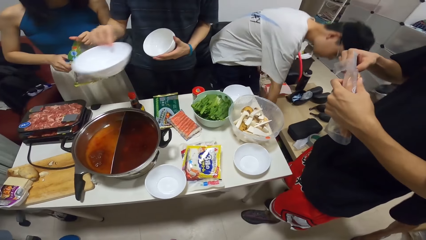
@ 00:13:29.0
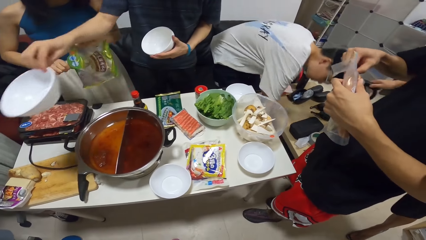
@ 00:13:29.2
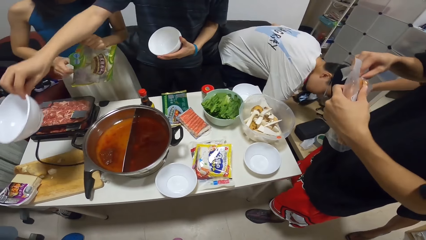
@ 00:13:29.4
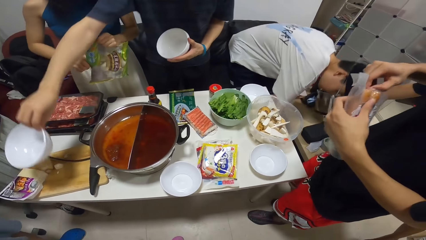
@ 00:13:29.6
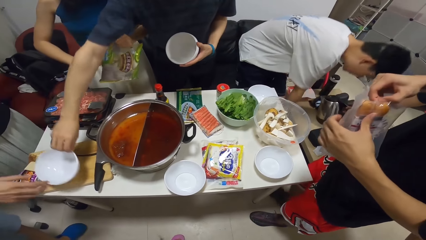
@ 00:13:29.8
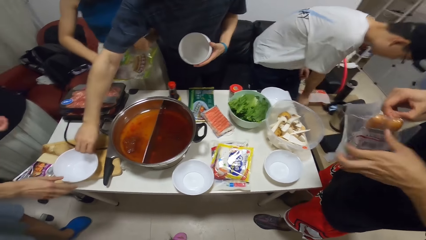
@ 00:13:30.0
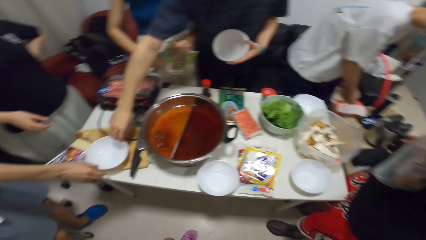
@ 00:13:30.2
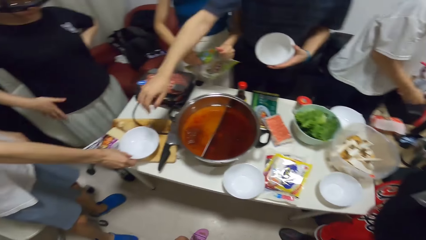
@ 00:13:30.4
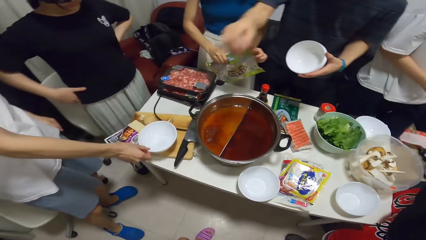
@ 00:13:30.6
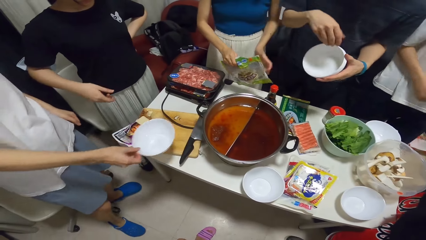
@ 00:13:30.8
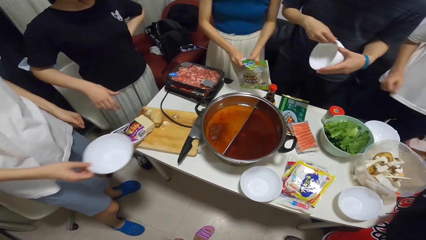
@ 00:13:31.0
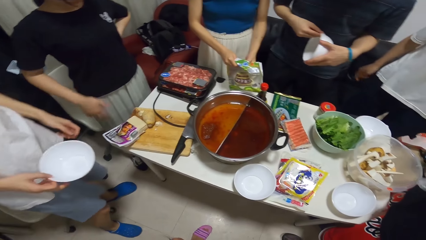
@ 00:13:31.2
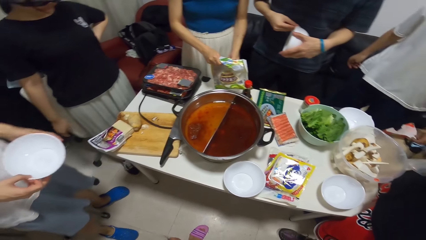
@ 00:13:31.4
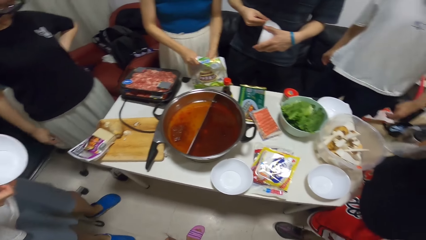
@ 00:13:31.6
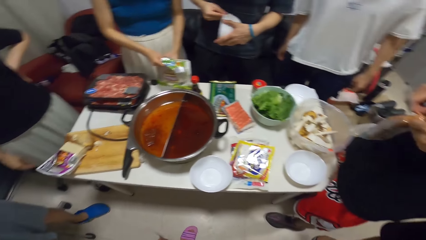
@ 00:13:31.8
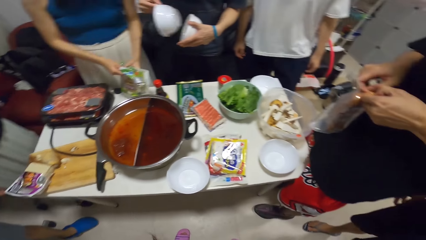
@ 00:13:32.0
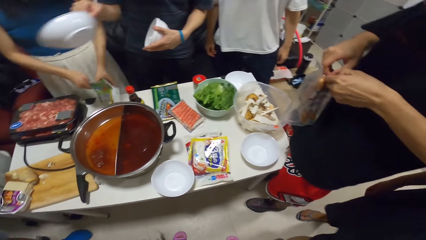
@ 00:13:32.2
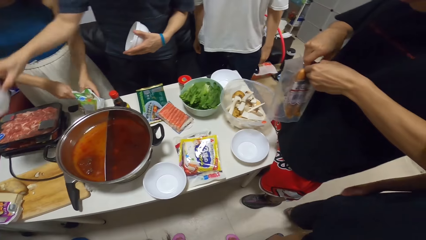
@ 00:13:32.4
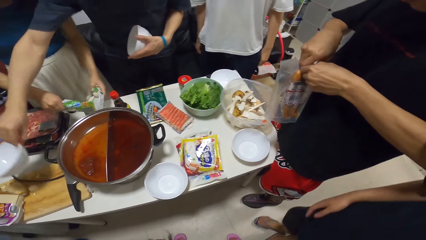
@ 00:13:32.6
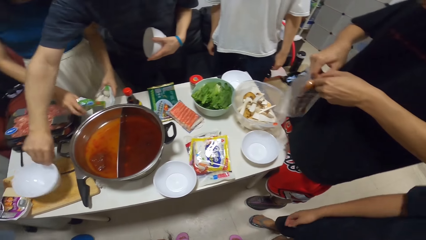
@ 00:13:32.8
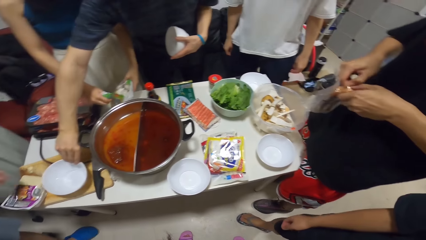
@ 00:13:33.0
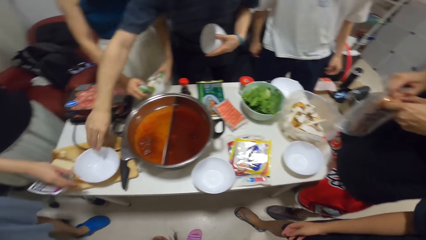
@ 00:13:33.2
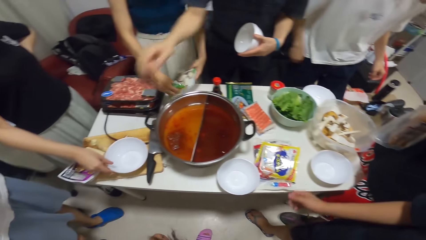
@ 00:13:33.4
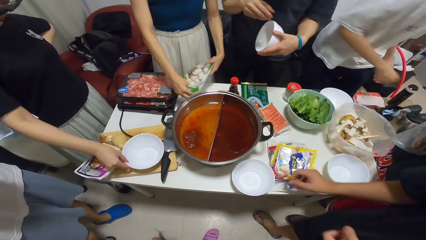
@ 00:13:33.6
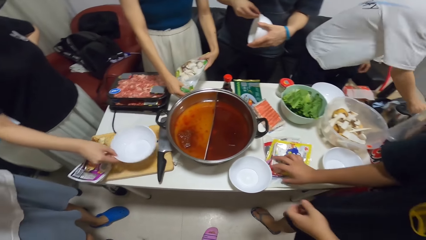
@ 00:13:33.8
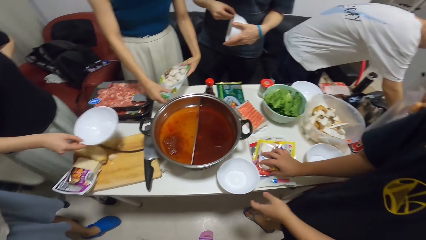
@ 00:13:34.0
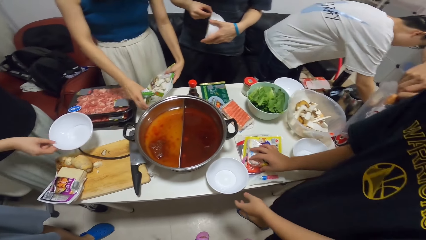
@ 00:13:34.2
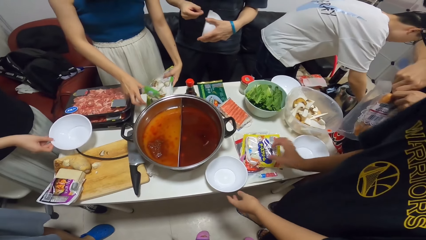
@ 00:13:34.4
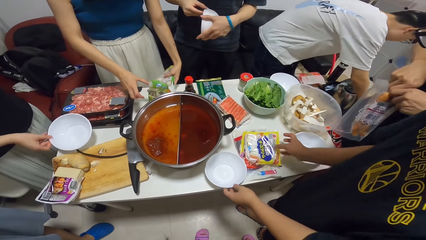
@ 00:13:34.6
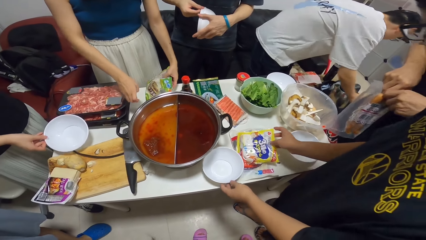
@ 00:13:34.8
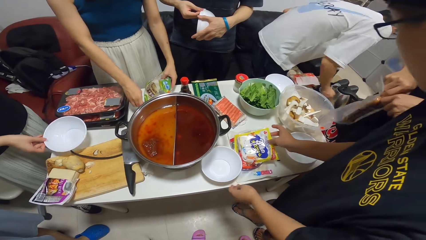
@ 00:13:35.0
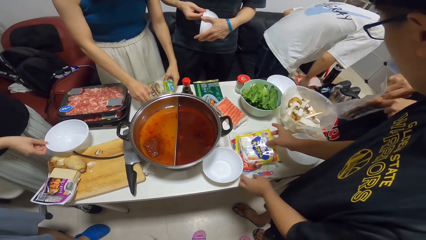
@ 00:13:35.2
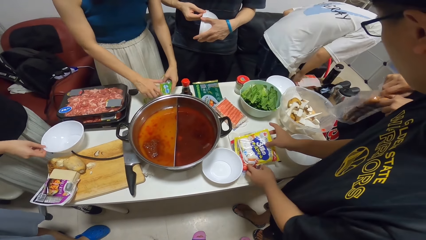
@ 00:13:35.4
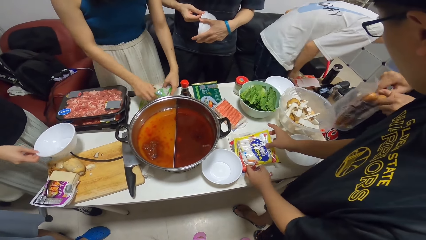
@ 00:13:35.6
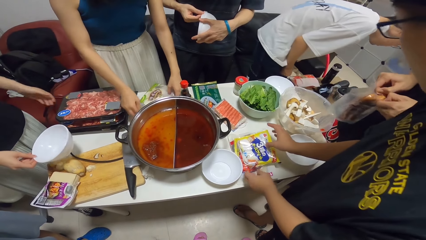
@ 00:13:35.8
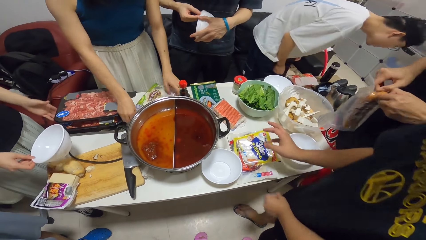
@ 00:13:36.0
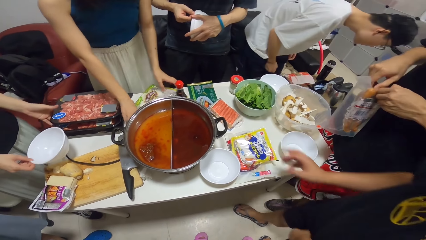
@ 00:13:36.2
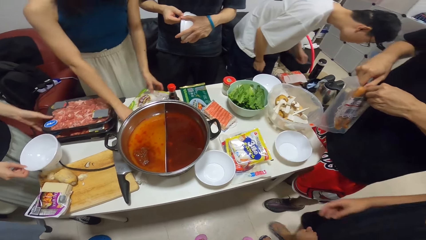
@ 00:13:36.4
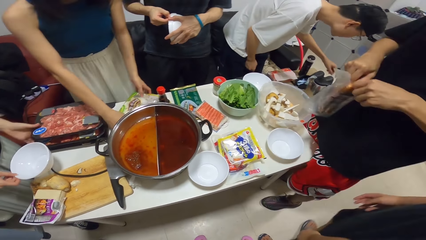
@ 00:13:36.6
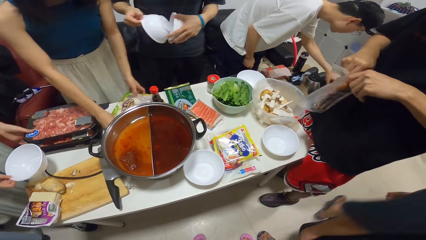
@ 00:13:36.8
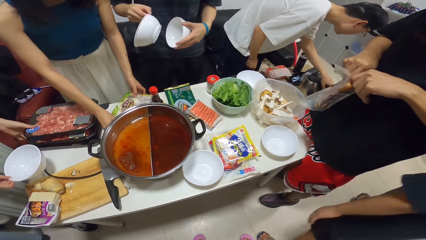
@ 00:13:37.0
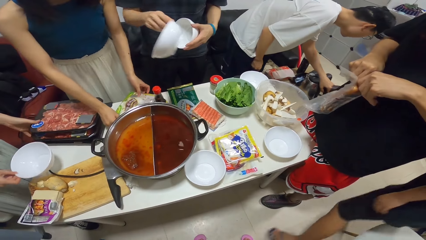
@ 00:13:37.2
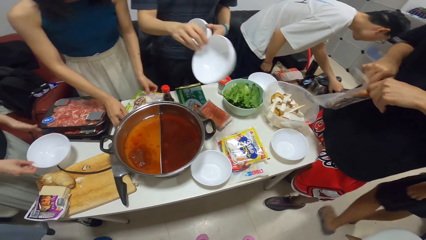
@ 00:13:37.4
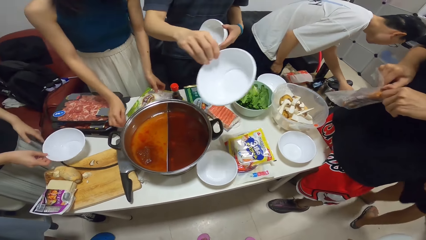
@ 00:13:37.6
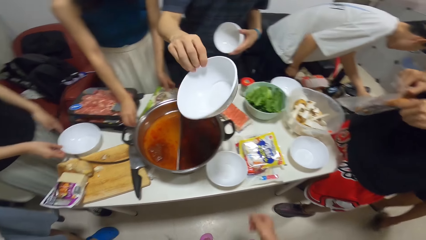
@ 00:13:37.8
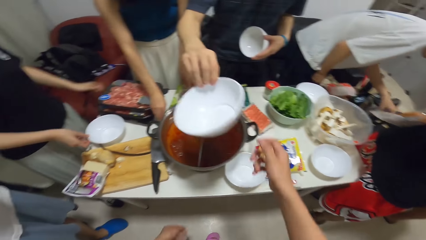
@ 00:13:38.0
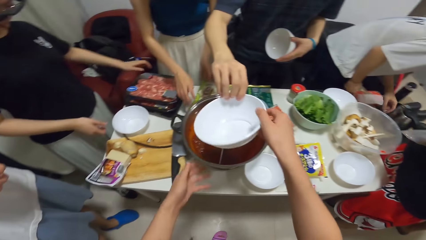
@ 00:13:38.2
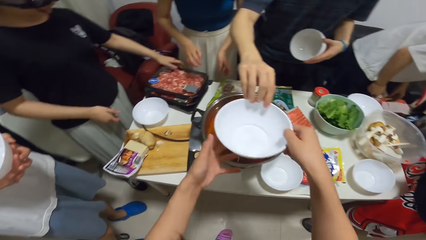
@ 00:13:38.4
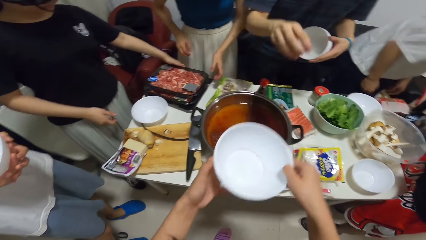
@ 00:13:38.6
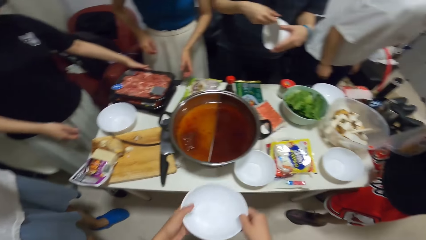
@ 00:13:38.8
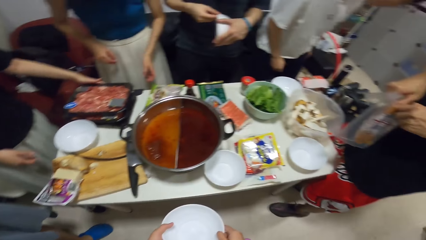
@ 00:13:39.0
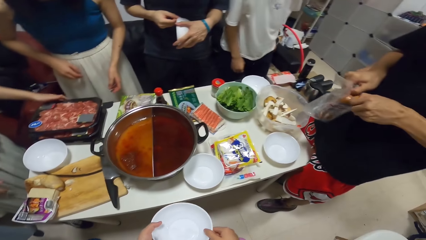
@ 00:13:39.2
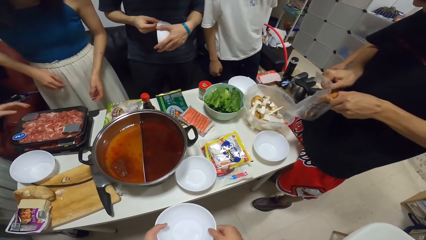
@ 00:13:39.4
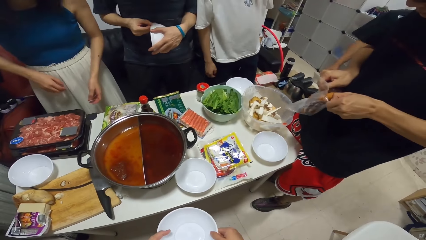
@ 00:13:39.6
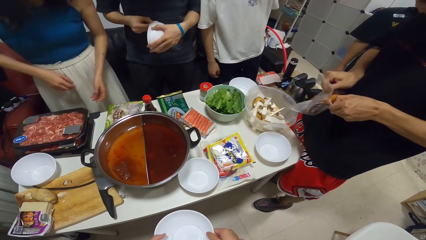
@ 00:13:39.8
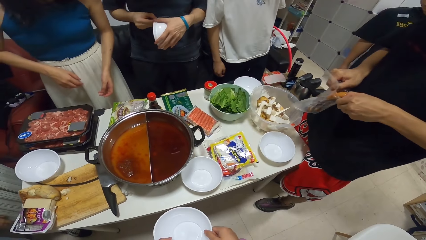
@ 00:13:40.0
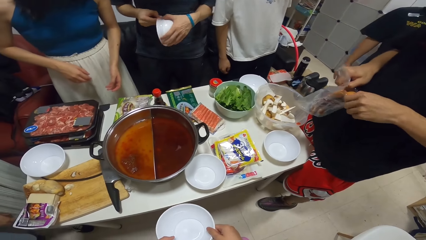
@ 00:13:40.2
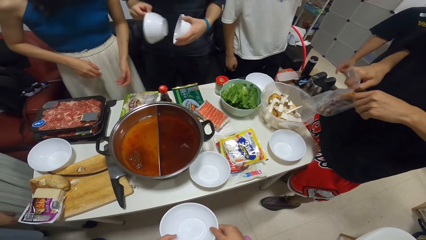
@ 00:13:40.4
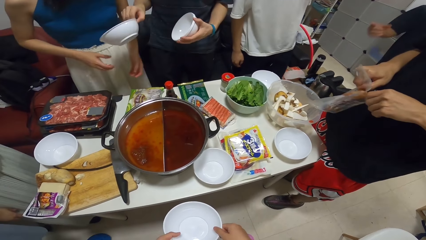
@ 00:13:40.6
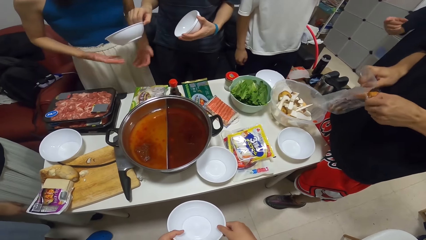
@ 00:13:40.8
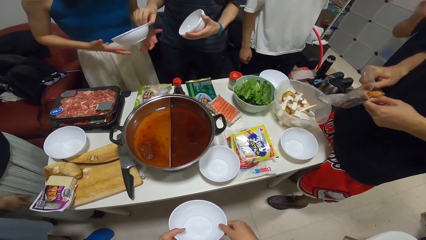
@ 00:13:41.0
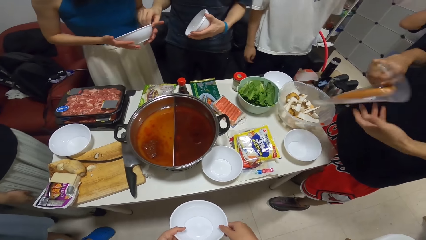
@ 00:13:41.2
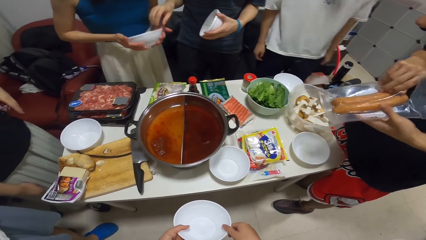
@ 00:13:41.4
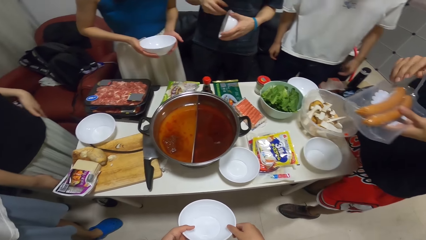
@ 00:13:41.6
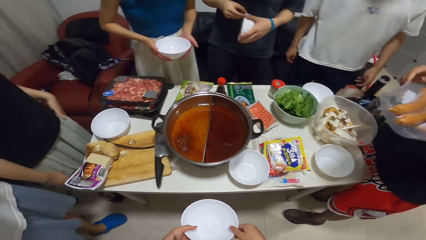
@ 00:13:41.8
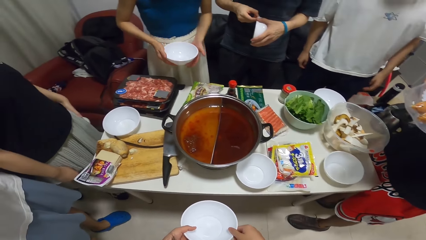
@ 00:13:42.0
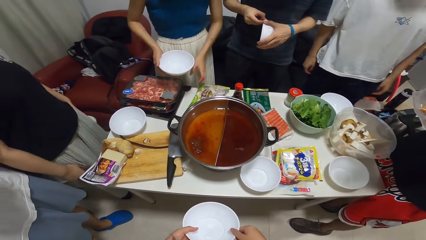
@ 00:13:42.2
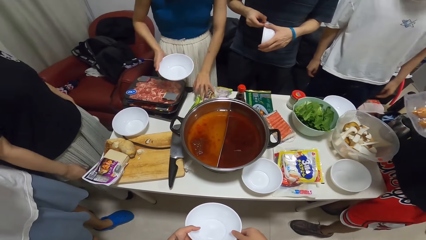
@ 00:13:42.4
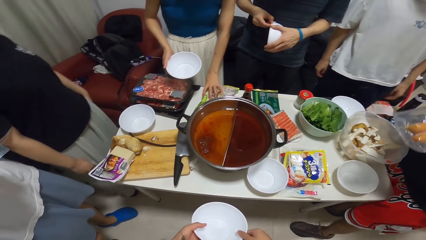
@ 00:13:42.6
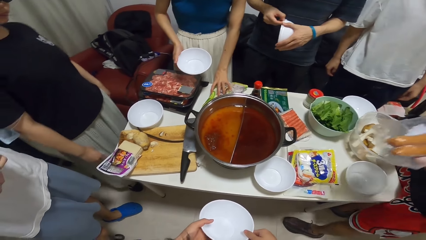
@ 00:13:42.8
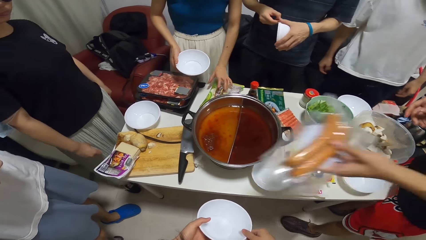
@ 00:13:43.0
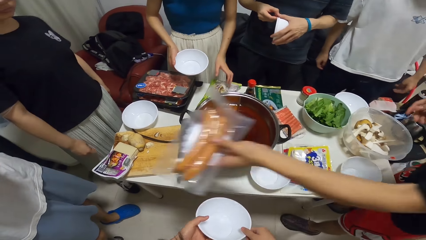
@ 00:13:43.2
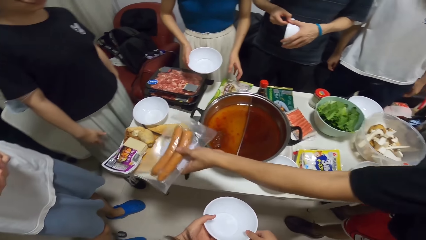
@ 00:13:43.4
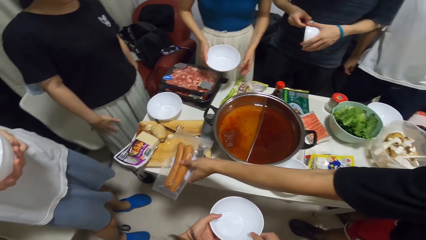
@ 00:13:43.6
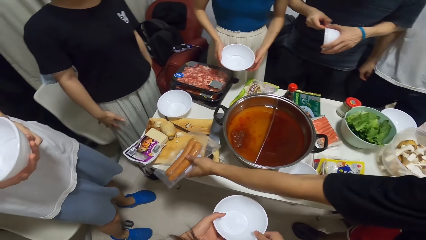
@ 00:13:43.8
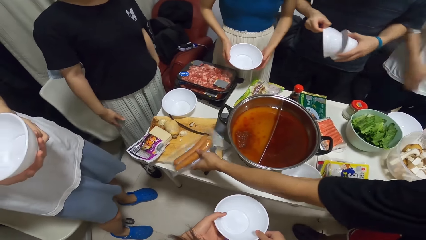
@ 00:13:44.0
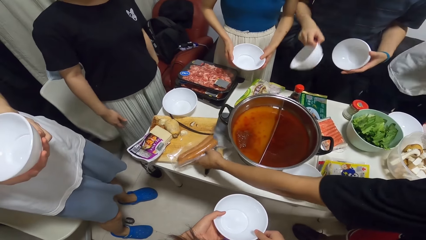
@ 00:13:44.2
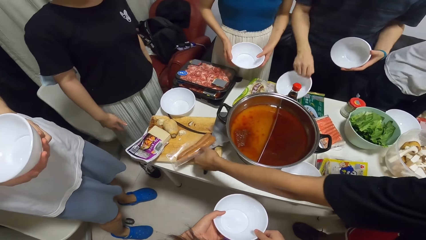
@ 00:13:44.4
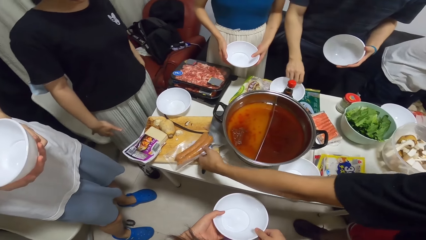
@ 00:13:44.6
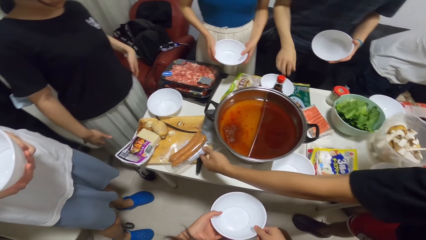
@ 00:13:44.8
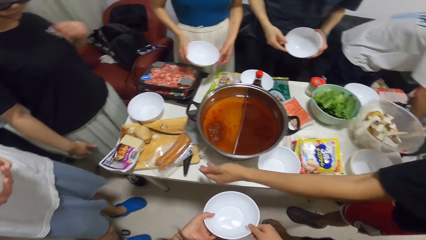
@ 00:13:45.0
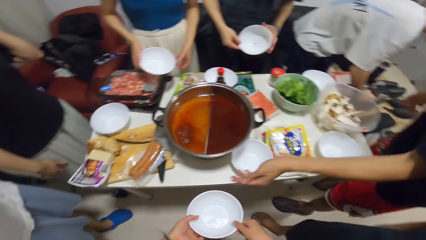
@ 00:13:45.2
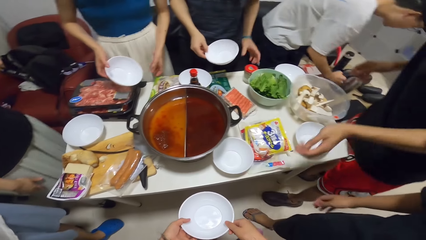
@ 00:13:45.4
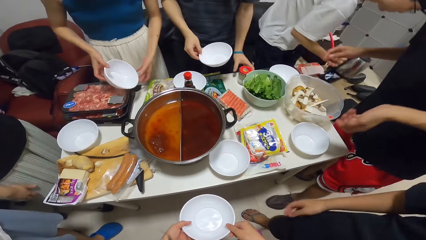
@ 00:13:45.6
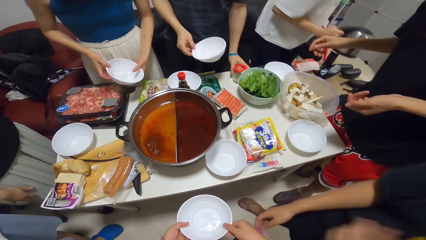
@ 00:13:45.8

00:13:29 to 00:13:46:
A man puts a bowl on the table. Another man picks up the plate on the table with his right hand. The camera wearer looks around. The first man puts a bowl on the table. A woman picks up the plate on the table with her right hand. The camera wearer receives a plate in her right hand from the first man. The first man passes a plate to another woman. A third man drops the pack of hotdog in his left hand on the chopping board. The first man puts a bowl on the table. The second man lifts an electric jug on the table with his right hand.
